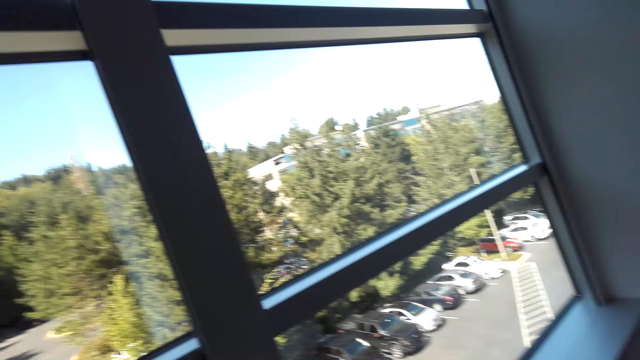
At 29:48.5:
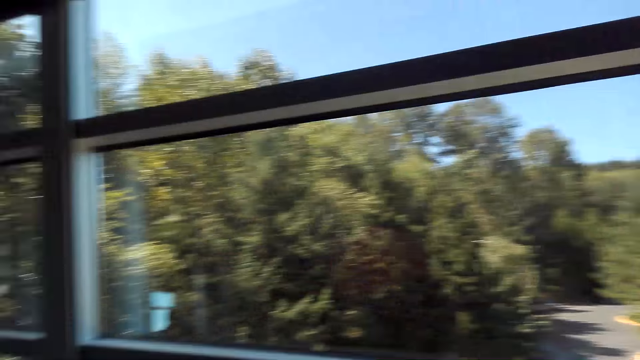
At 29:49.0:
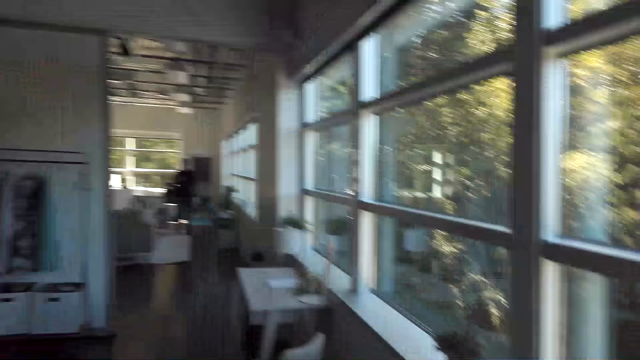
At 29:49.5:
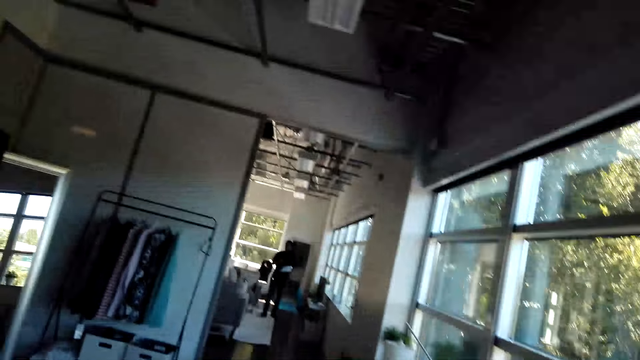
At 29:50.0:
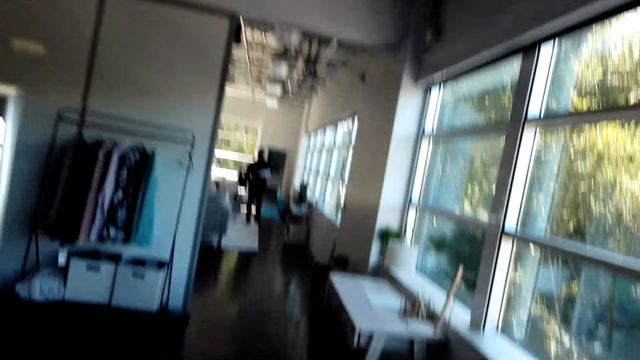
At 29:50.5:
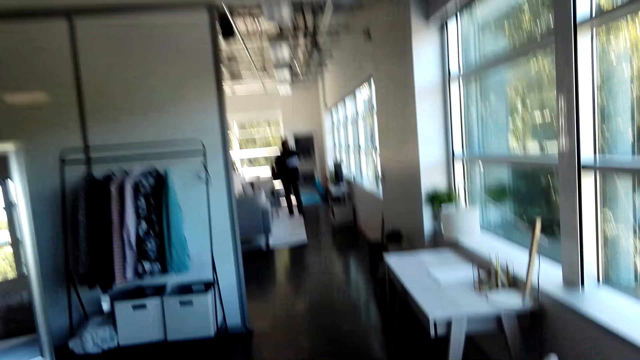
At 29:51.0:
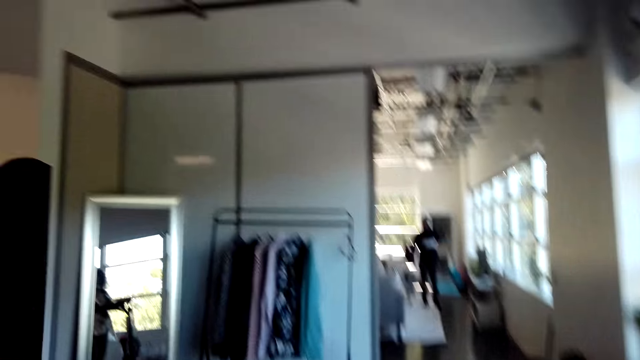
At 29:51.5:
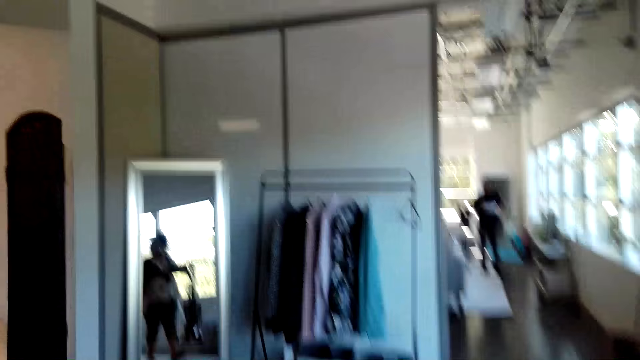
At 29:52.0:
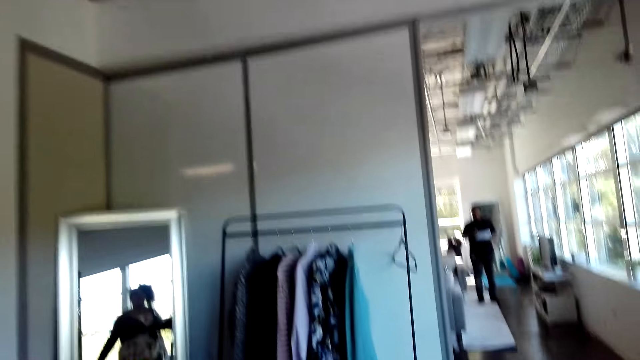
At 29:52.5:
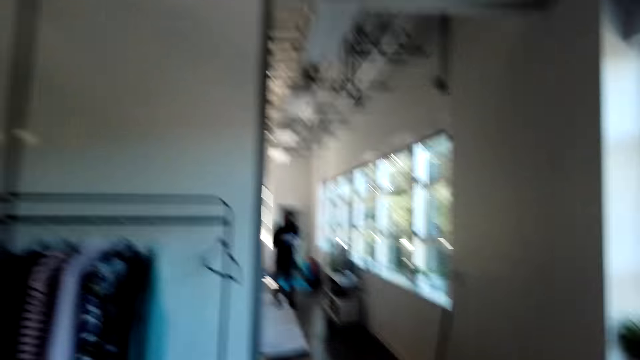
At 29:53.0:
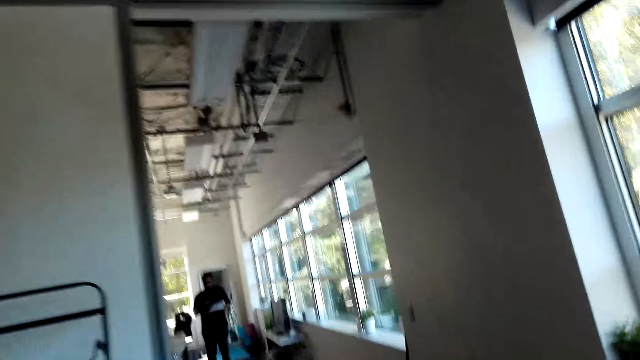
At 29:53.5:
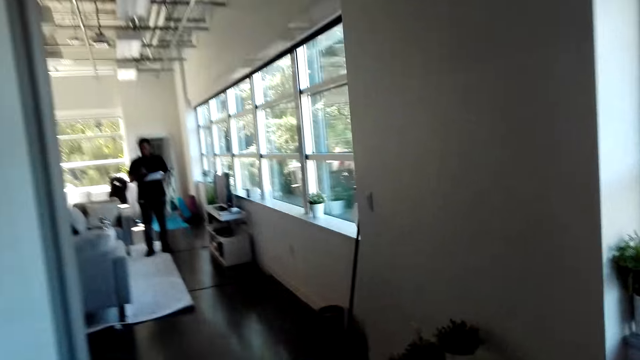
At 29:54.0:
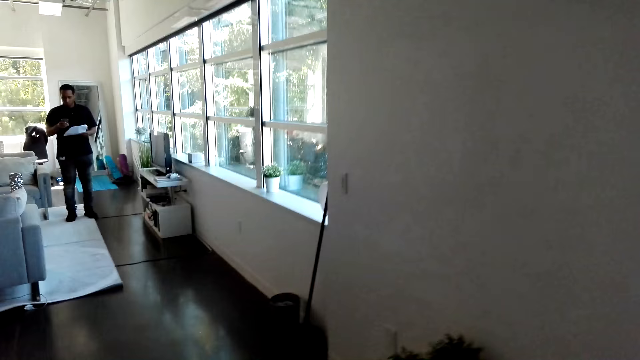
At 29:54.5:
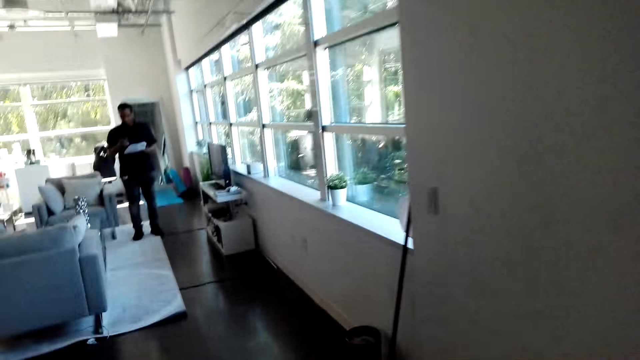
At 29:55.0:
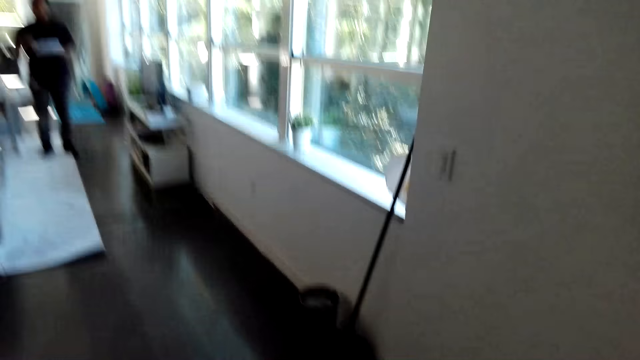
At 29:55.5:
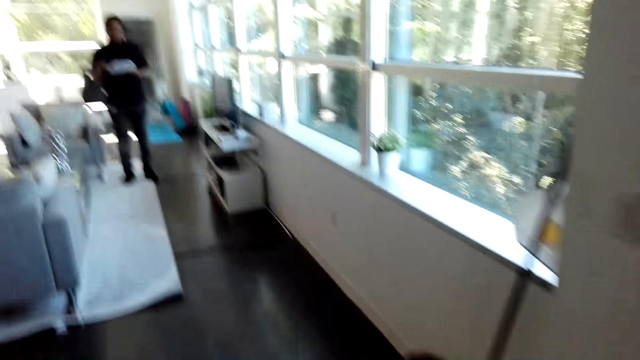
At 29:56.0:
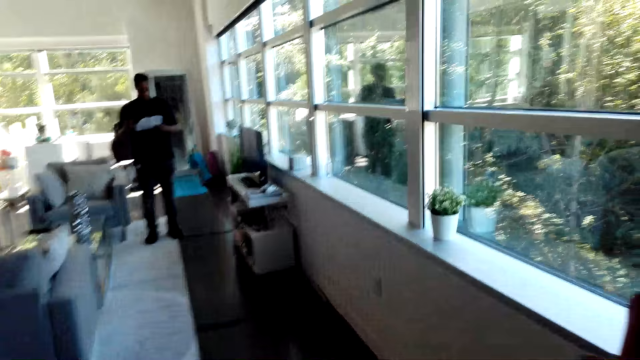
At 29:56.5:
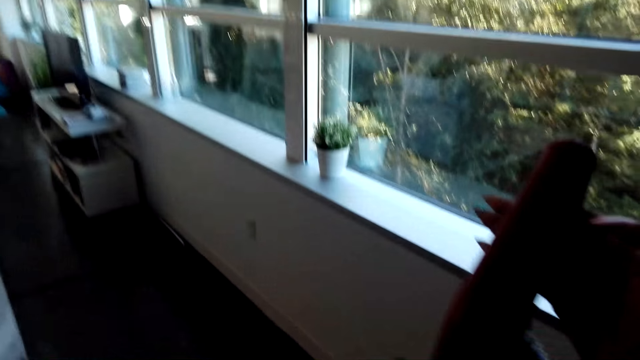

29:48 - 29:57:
The camera wearer walks around the bedroom.

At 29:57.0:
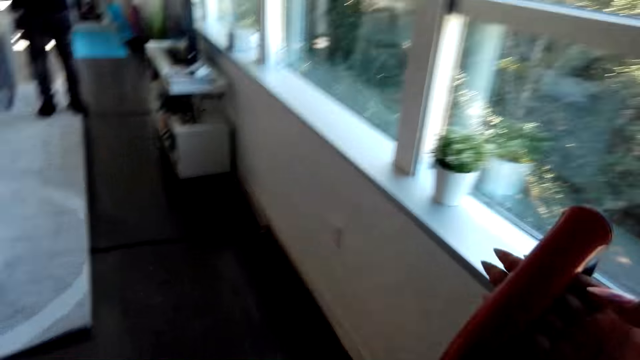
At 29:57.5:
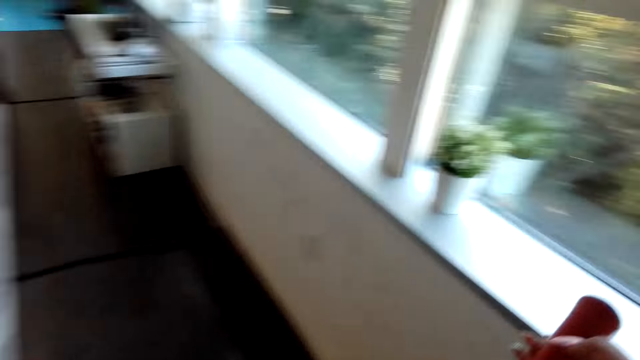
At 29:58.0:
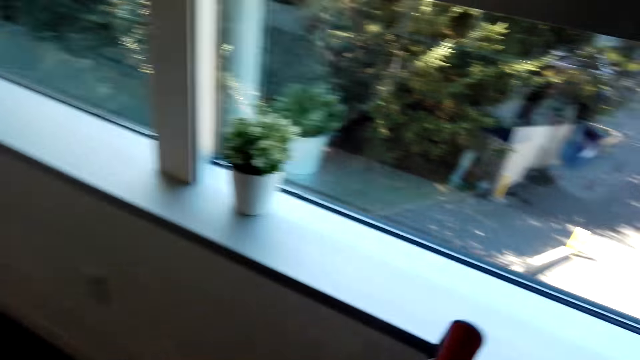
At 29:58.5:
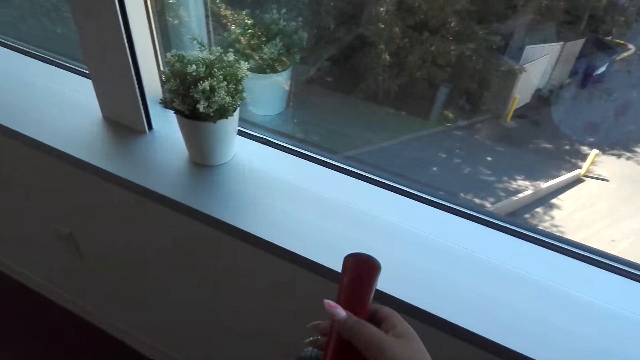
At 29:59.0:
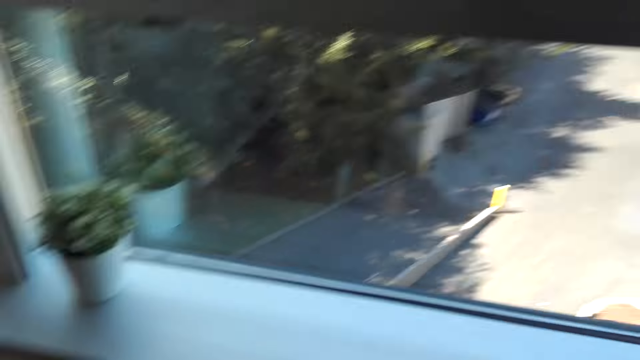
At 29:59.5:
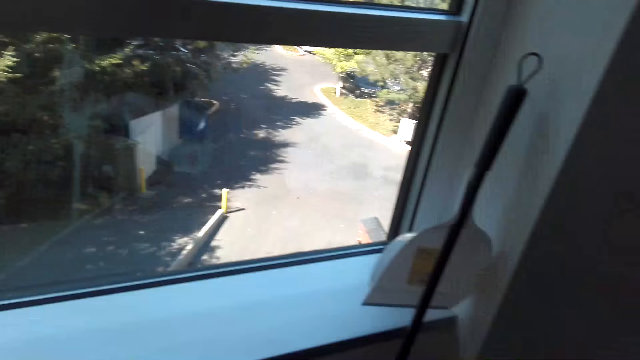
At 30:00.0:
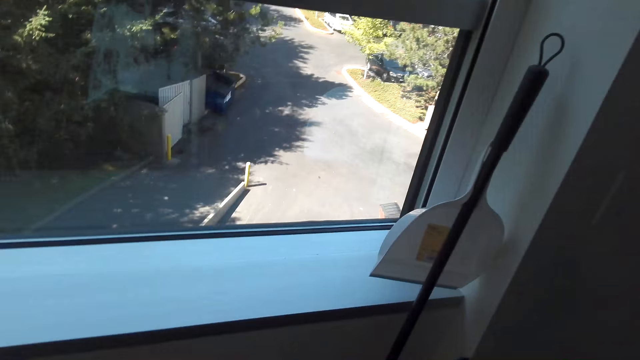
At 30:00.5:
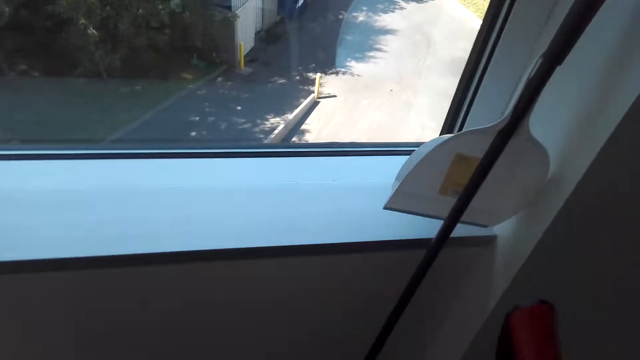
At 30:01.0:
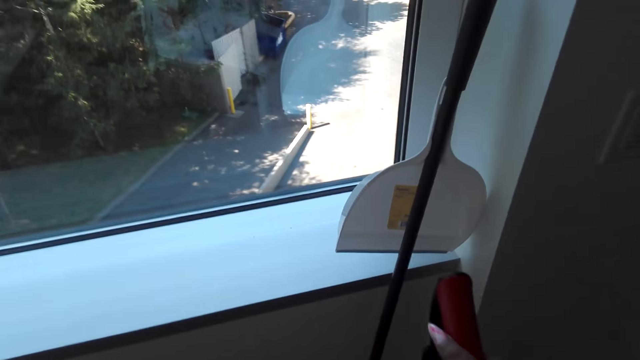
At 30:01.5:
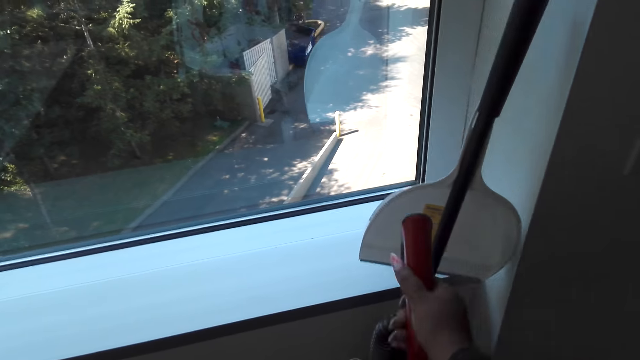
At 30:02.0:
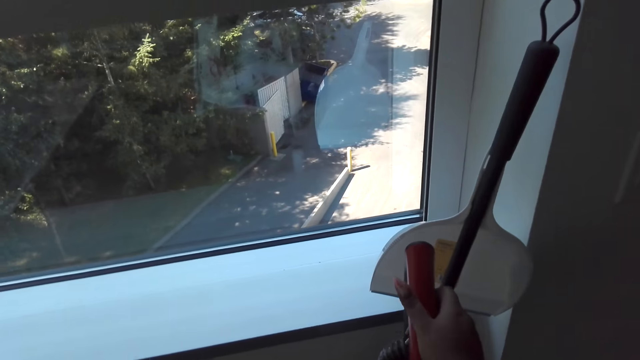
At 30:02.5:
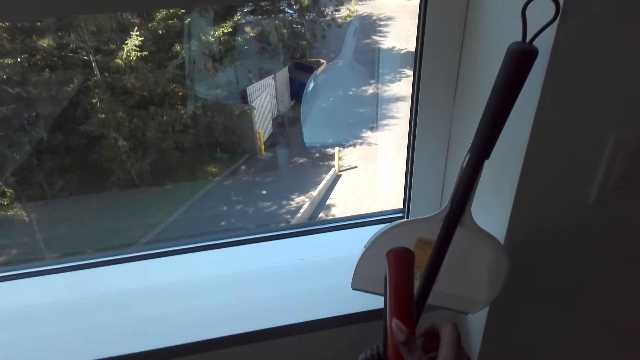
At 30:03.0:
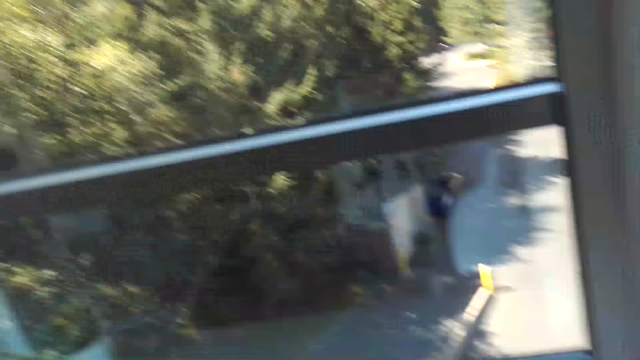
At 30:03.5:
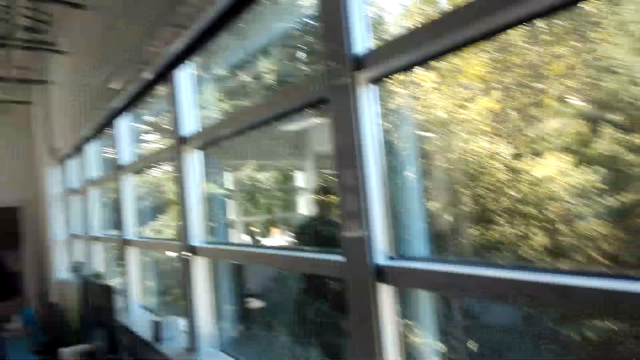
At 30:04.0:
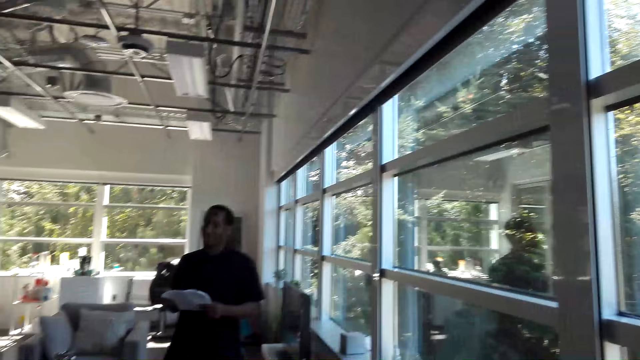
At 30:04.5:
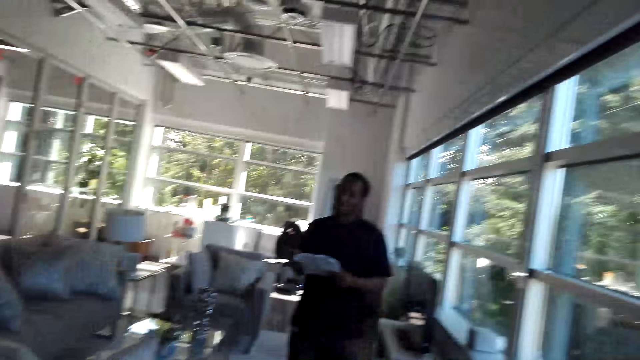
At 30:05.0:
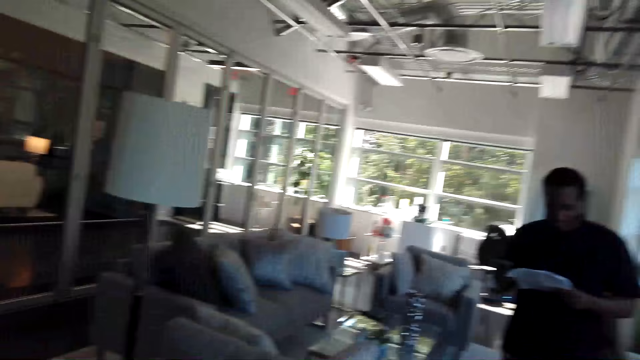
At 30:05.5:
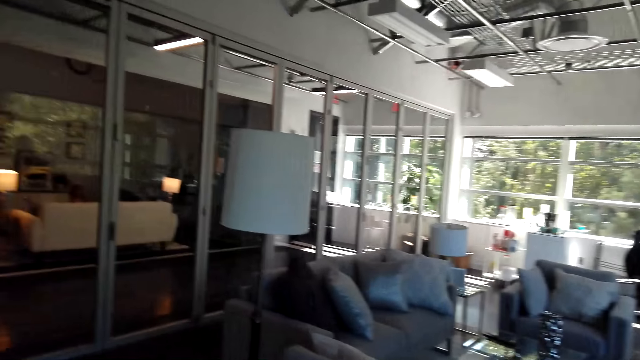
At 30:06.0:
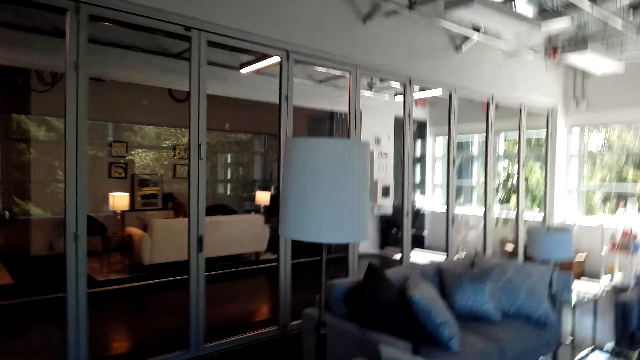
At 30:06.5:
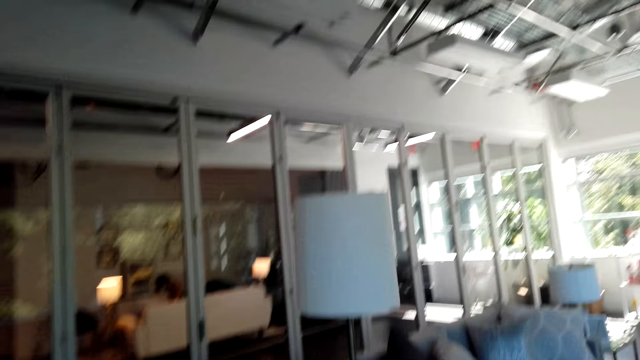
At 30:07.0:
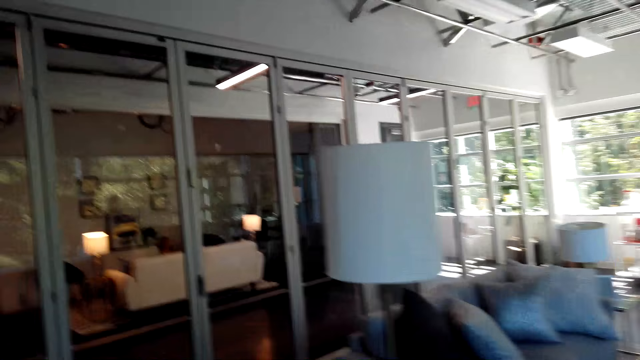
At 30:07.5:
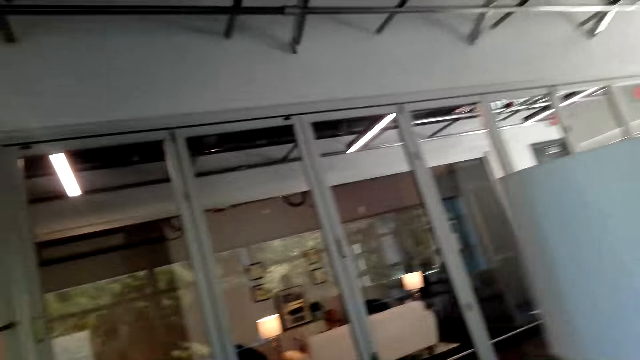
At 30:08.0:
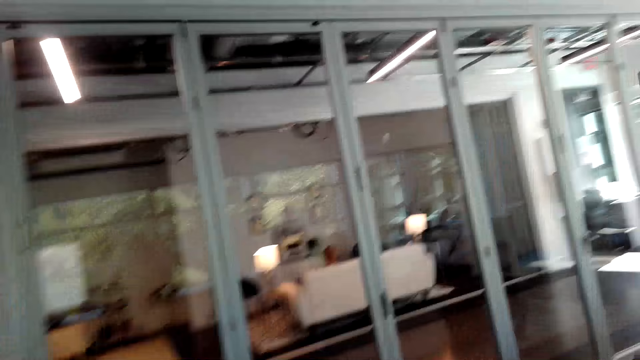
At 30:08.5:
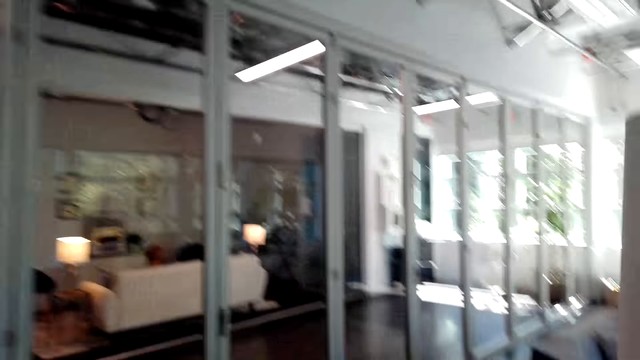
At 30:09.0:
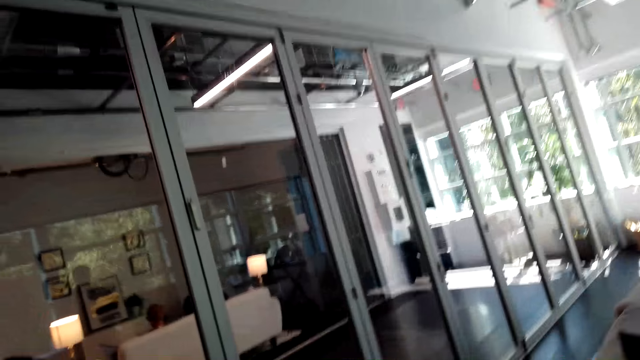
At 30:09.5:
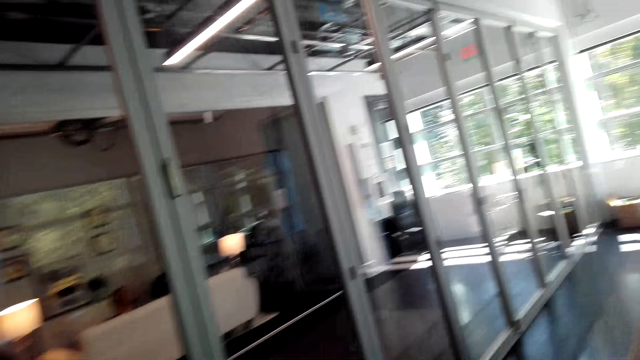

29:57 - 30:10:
The camera wearer puts a vacuum cleaner against the wall. They put the vacuum cleaner against the wall again. They walk around the room.
